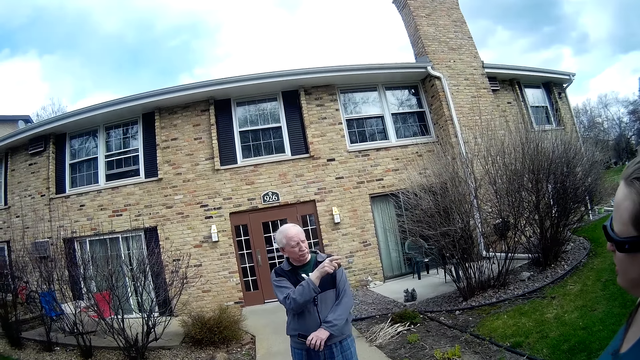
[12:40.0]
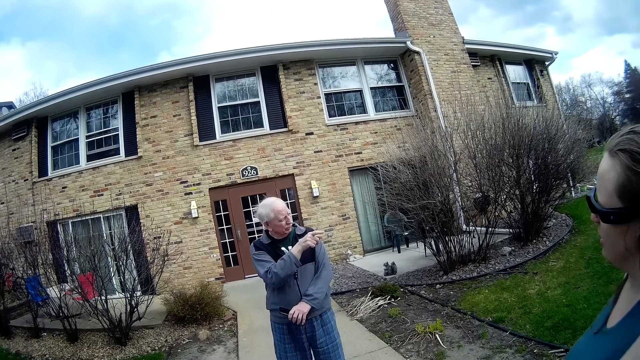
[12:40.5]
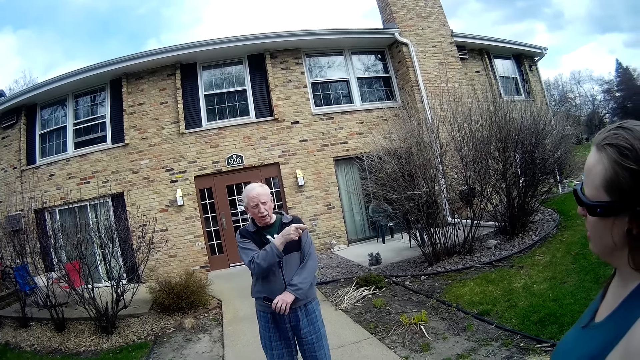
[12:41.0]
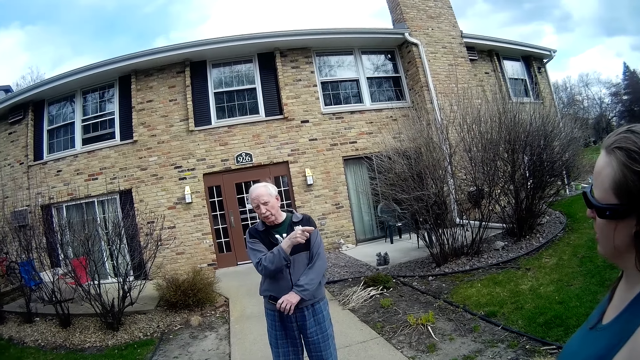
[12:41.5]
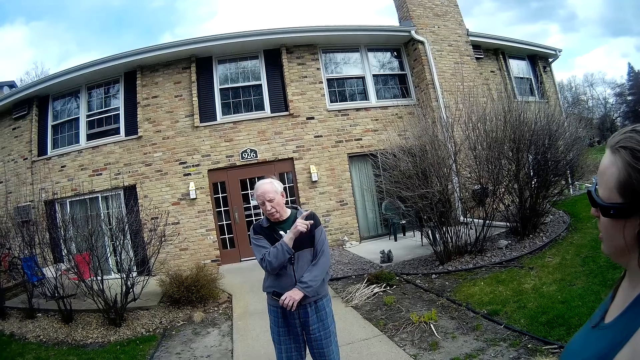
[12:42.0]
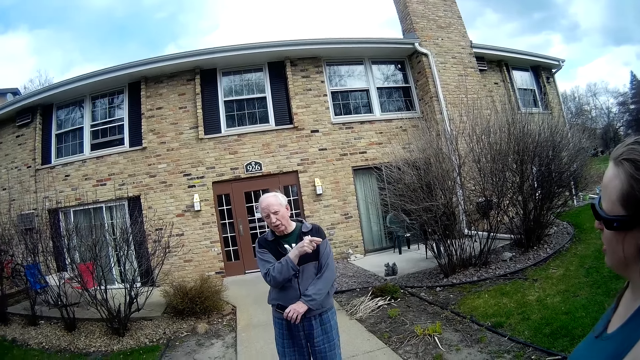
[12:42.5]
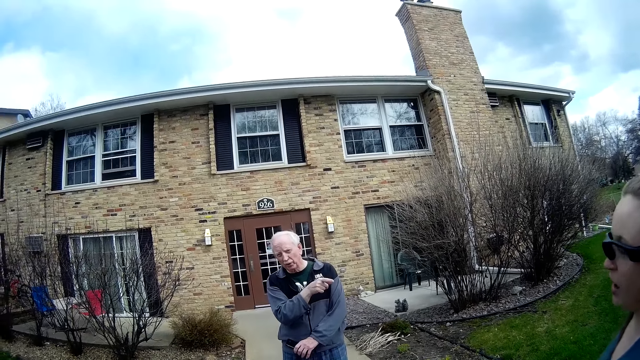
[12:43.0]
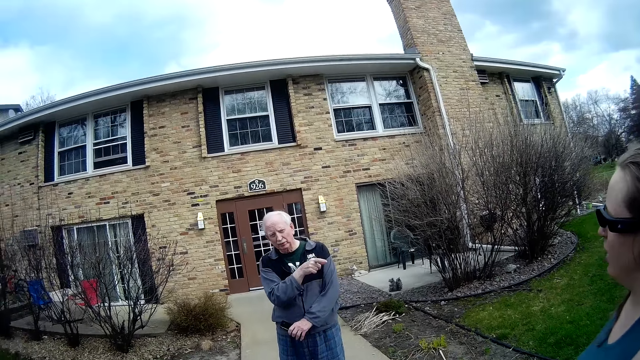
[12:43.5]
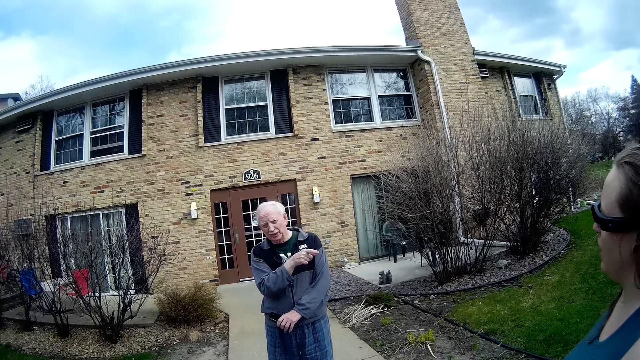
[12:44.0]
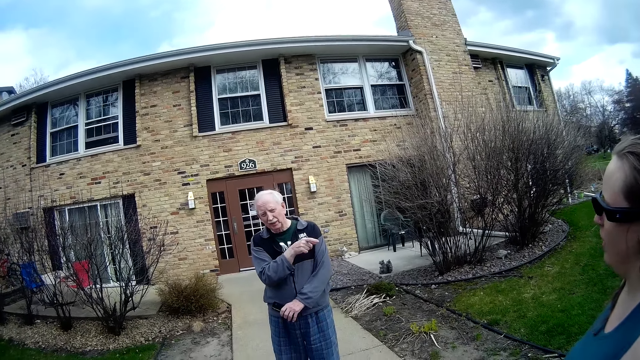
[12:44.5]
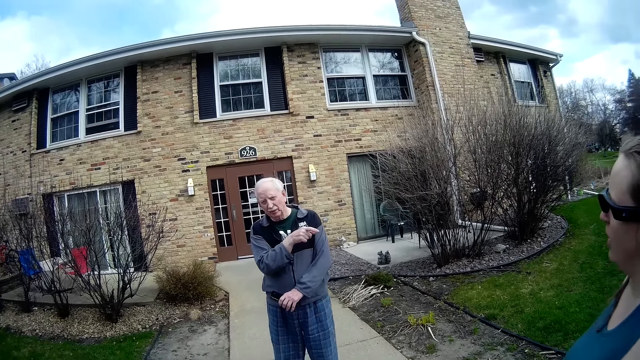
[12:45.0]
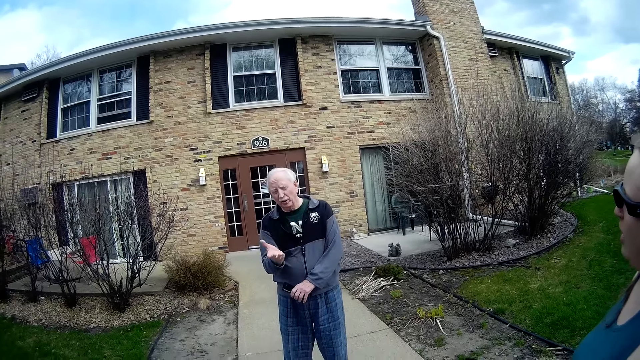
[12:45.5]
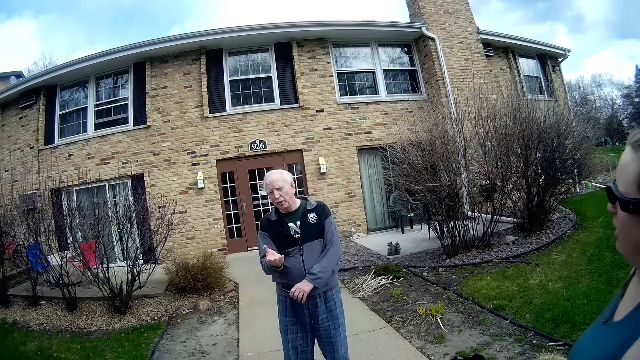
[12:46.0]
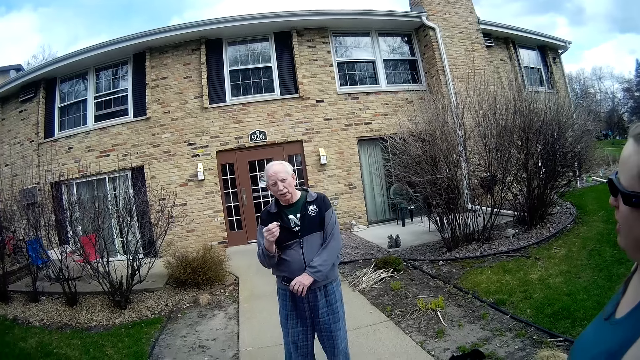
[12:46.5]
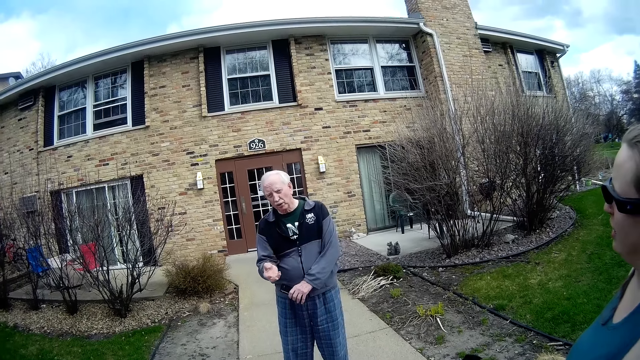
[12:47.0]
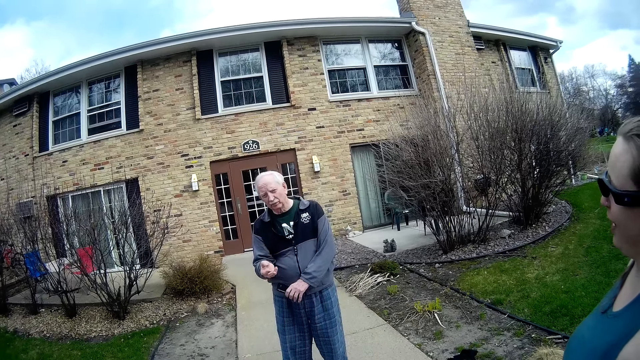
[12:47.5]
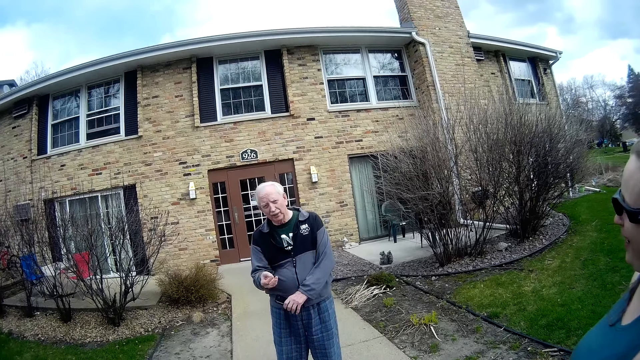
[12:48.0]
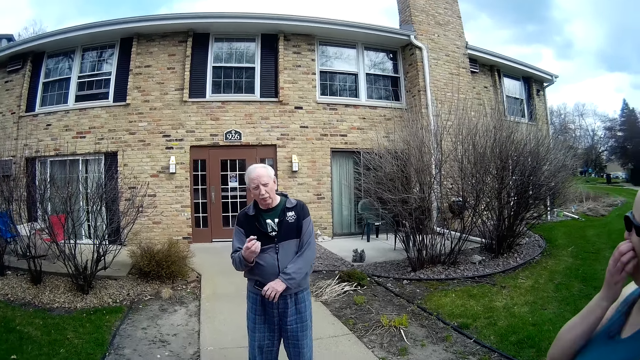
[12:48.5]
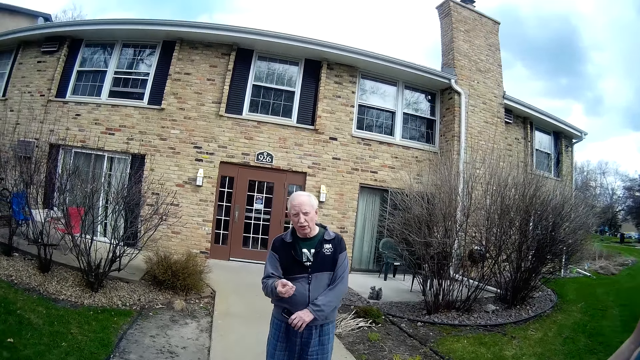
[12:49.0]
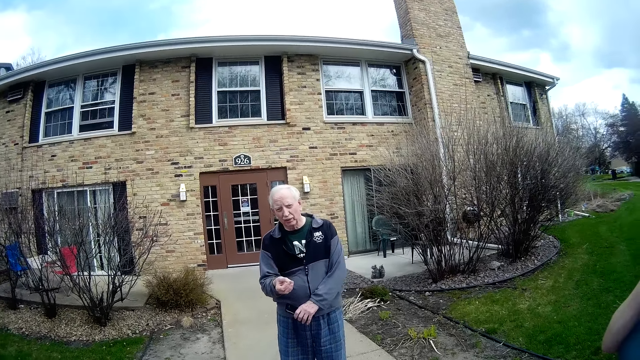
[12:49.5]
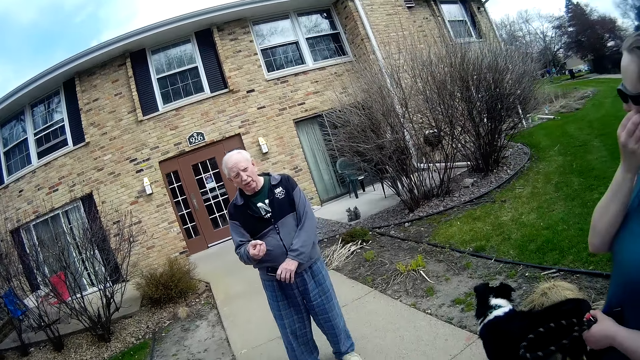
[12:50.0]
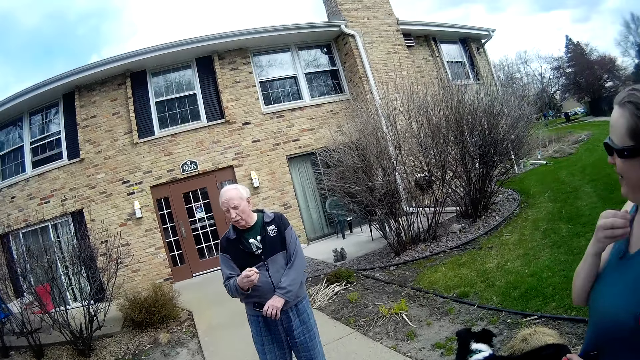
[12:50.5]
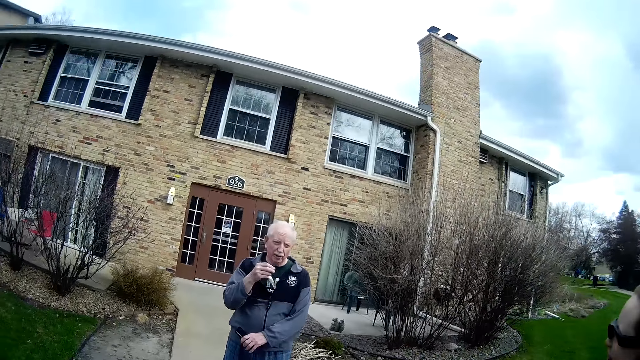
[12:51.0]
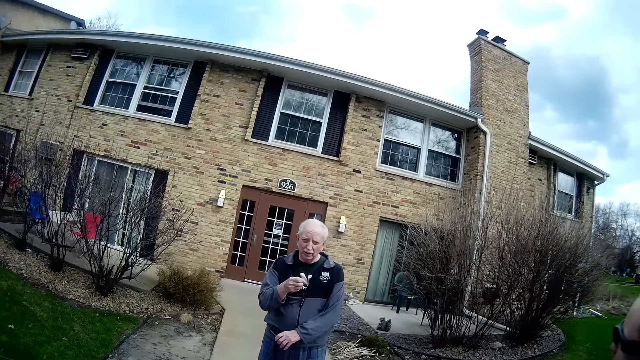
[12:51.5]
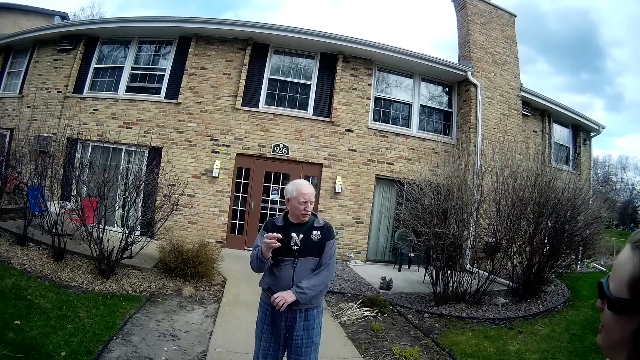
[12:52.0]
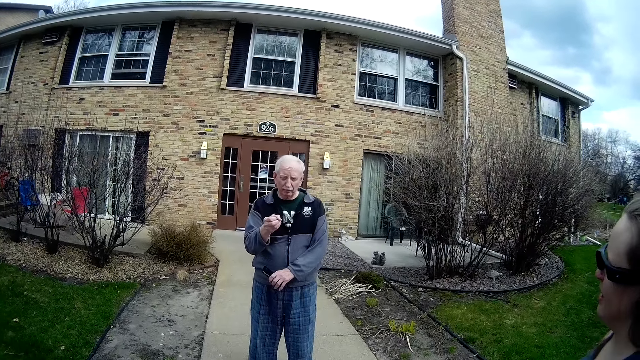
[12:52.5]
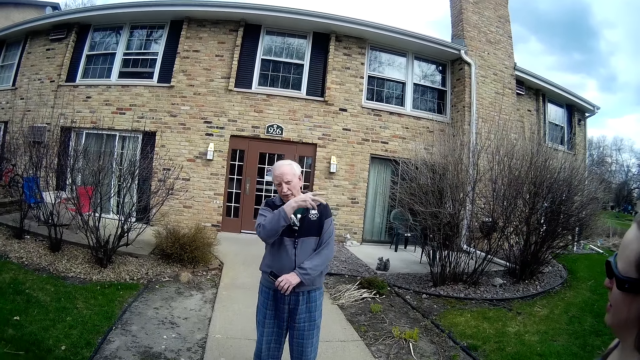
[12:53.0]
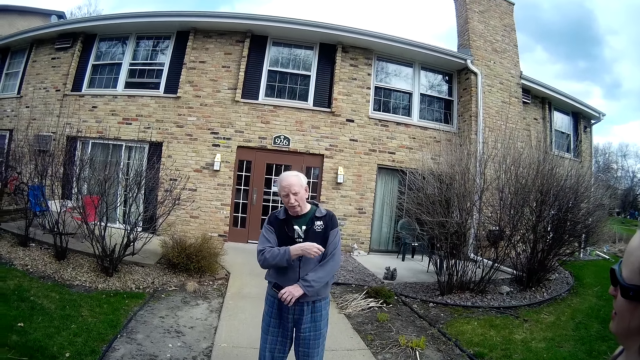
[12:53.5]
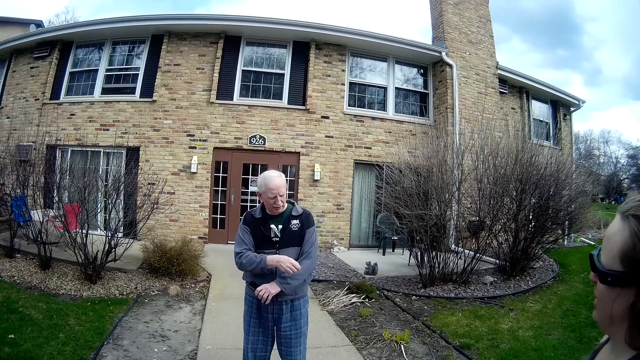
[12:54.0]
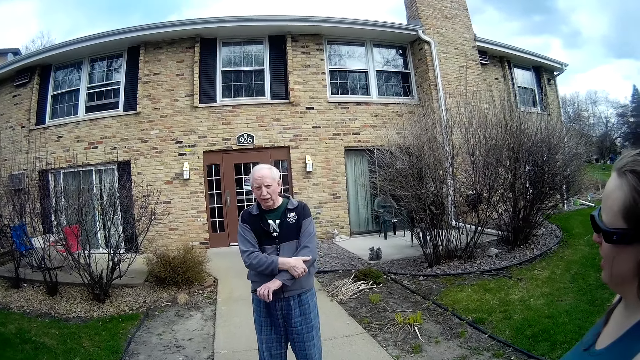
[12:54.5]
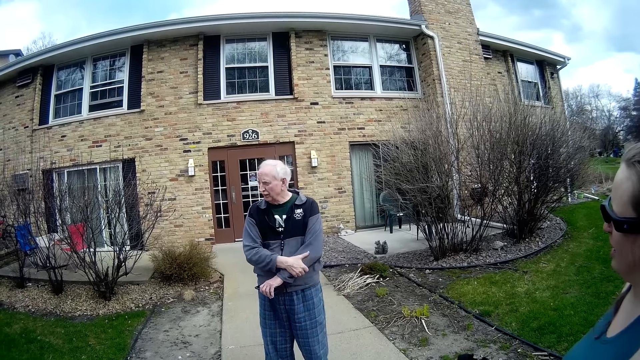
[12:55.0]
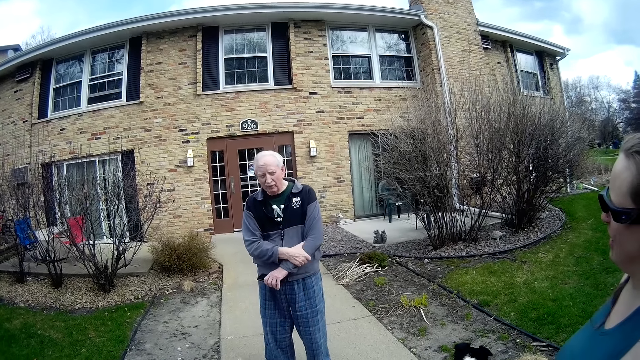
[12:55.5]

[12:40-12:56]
The camera wearer stares at someone. She laughs. She touches her chin with her left hand.

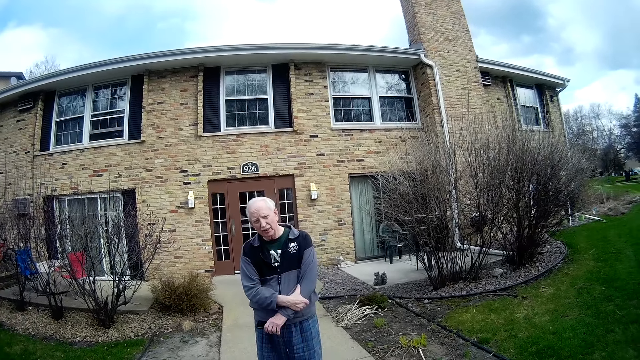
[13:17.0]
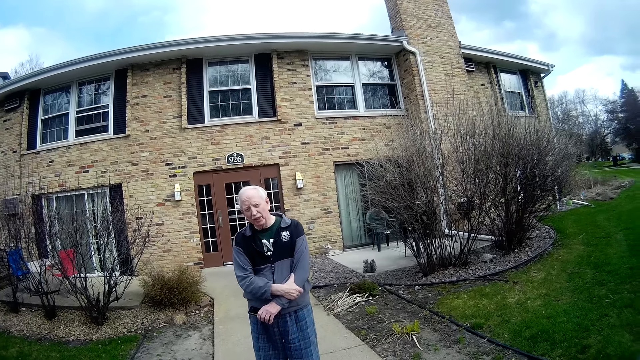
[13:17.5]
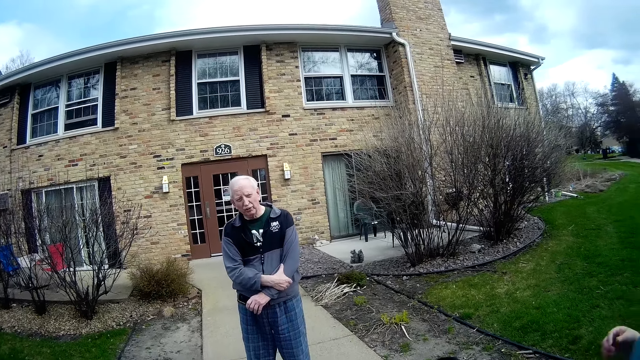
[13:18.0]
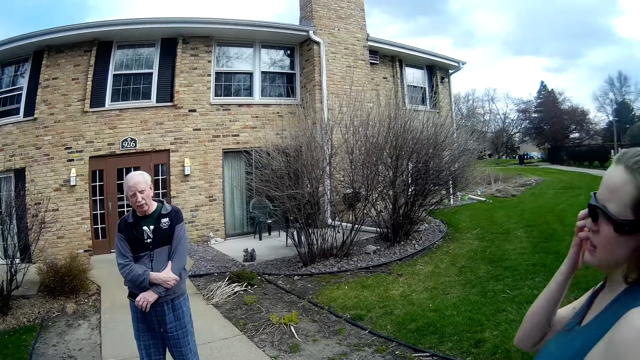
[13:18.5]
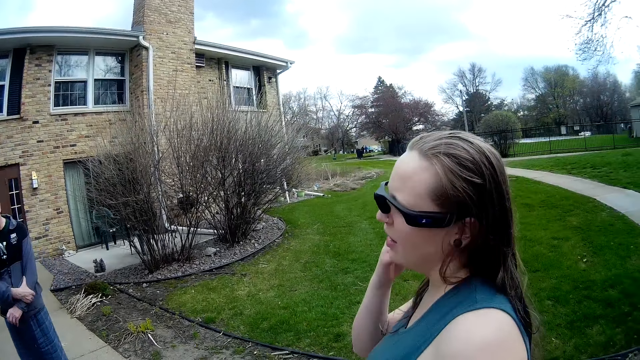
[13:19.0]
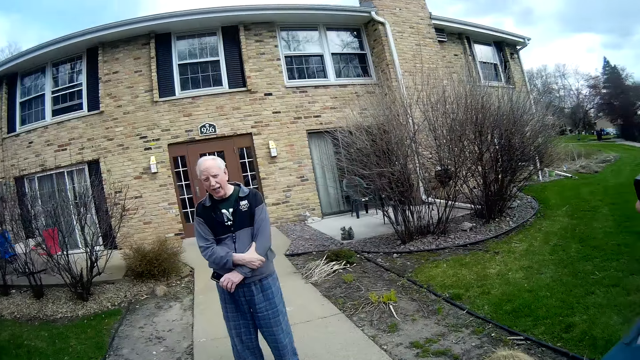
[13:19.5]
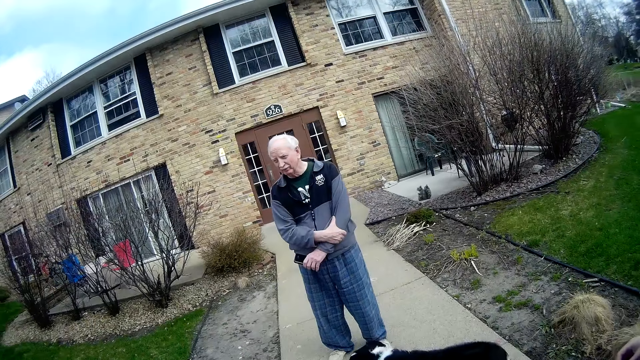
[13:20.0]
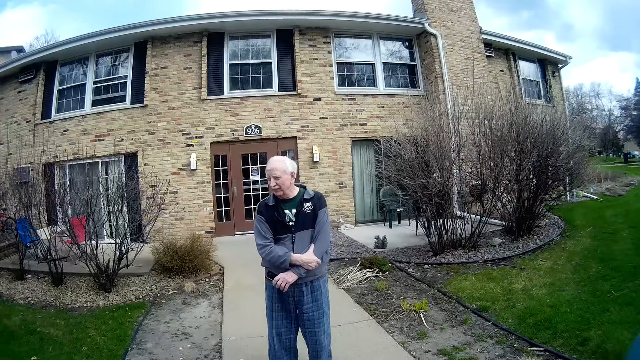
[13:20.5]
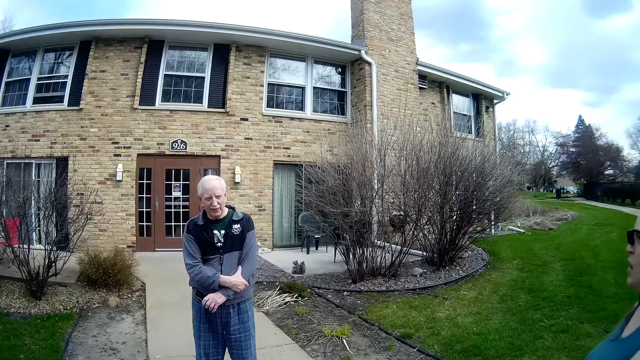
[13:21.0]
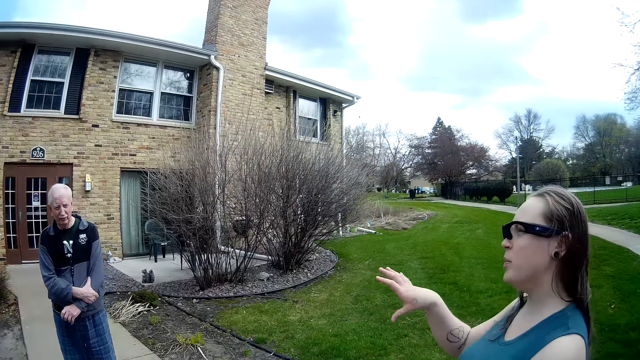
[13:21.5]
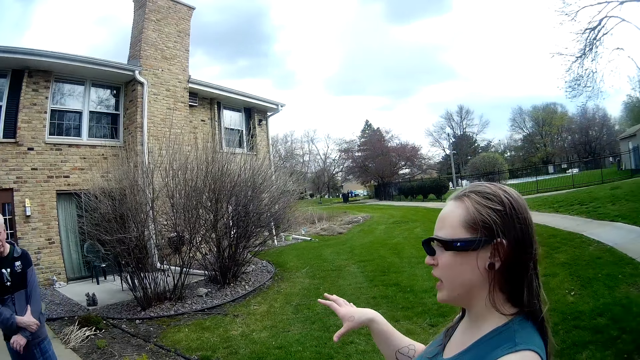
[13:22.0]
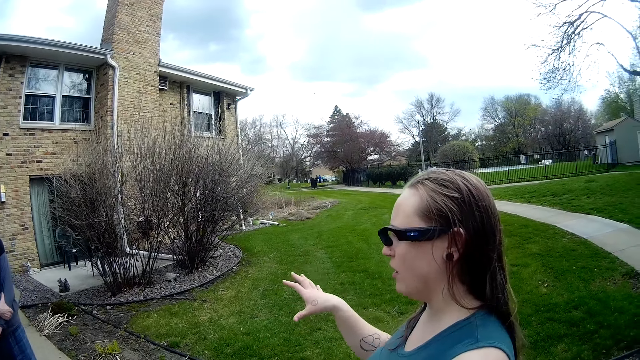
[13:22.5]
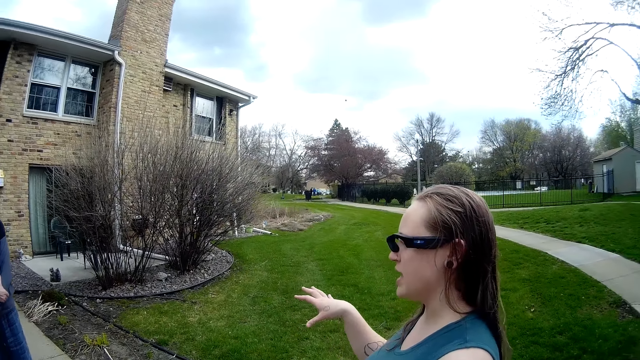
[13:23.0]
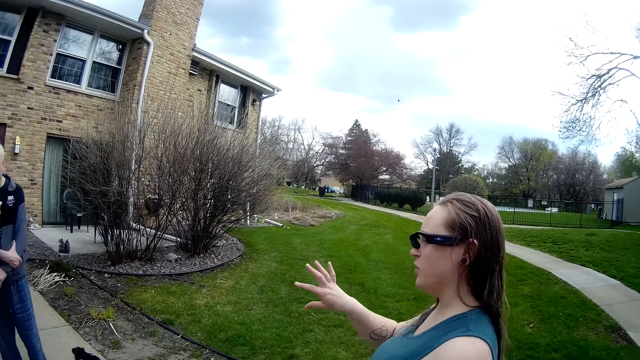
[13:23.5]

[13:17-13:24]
The camera wearer places her left hand on her left chin. She puts her hand down. She talks with someone and someone else.
